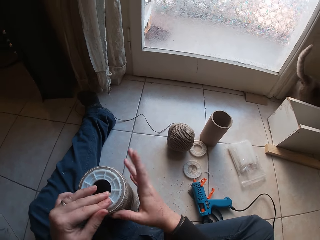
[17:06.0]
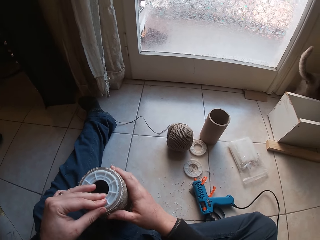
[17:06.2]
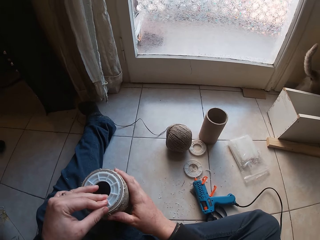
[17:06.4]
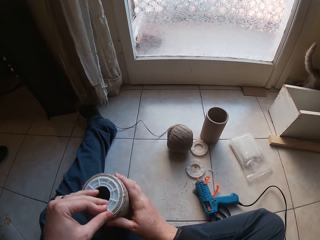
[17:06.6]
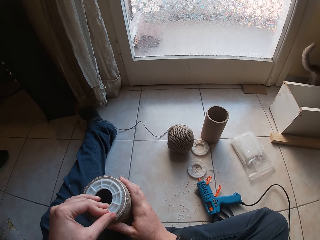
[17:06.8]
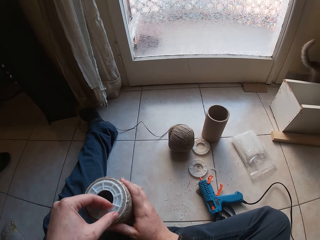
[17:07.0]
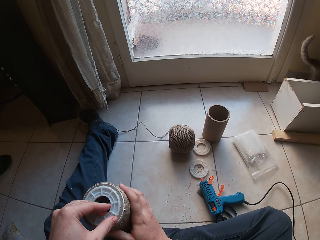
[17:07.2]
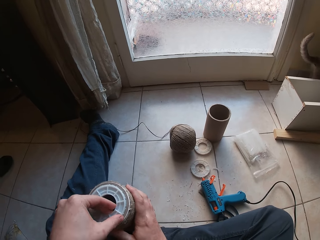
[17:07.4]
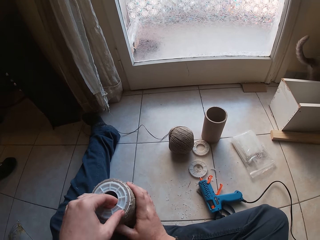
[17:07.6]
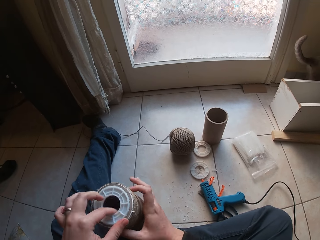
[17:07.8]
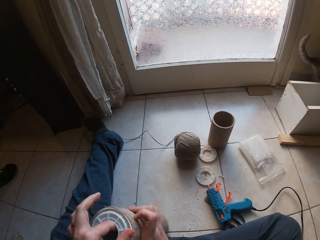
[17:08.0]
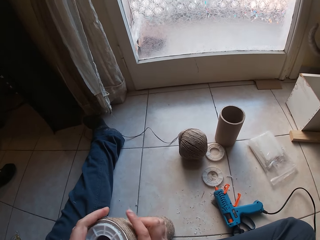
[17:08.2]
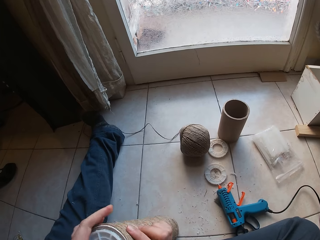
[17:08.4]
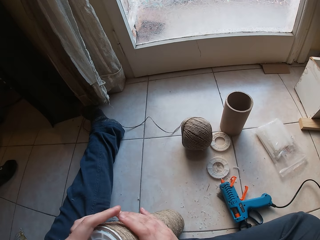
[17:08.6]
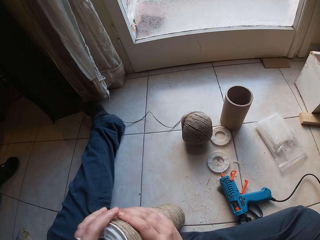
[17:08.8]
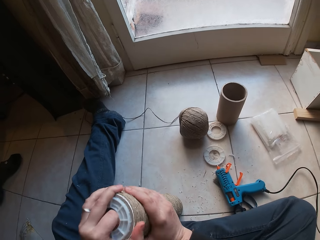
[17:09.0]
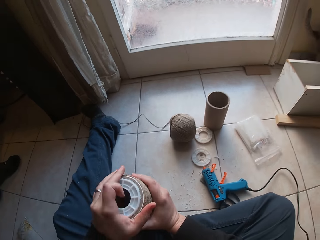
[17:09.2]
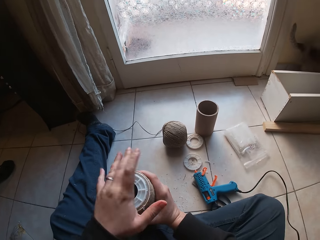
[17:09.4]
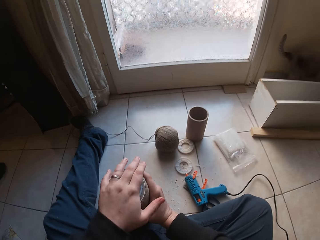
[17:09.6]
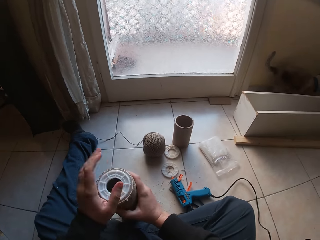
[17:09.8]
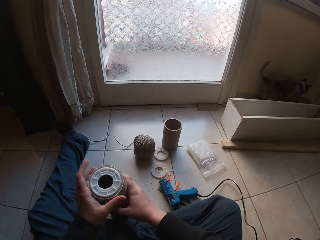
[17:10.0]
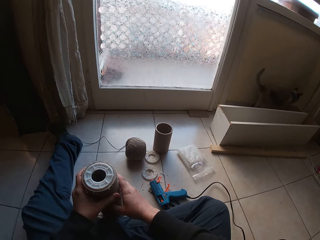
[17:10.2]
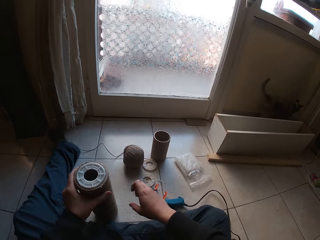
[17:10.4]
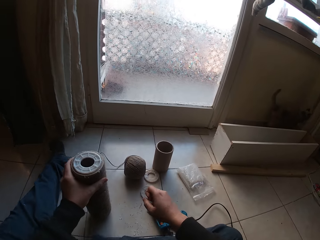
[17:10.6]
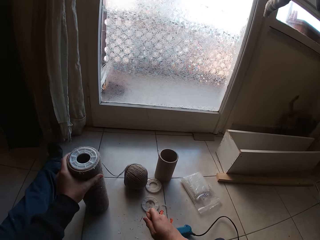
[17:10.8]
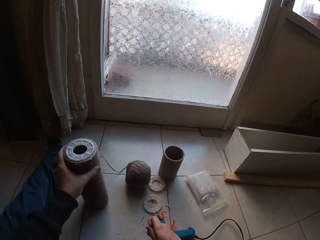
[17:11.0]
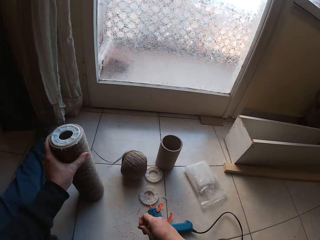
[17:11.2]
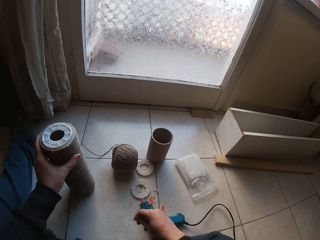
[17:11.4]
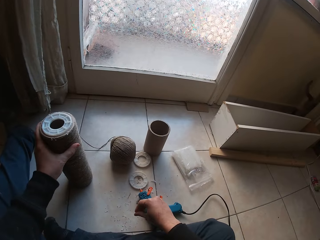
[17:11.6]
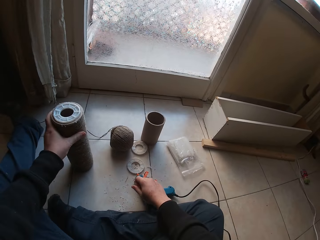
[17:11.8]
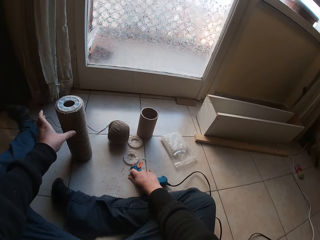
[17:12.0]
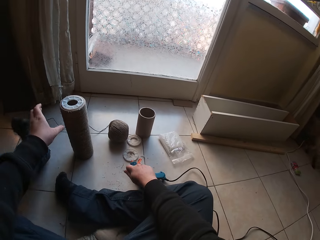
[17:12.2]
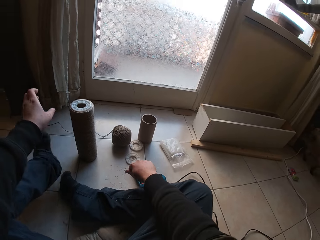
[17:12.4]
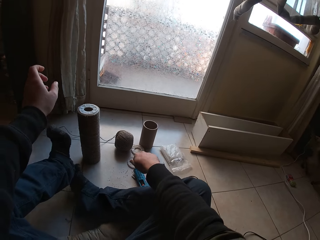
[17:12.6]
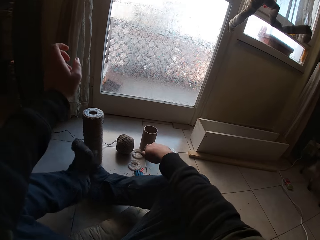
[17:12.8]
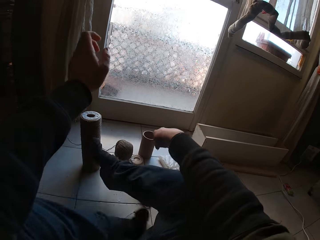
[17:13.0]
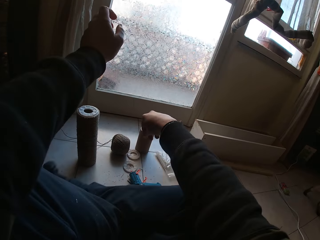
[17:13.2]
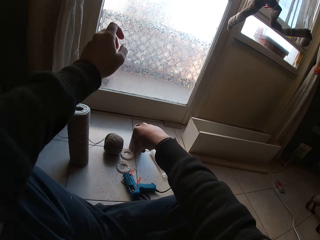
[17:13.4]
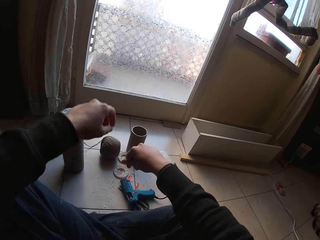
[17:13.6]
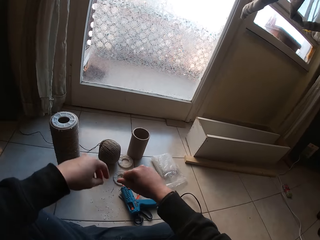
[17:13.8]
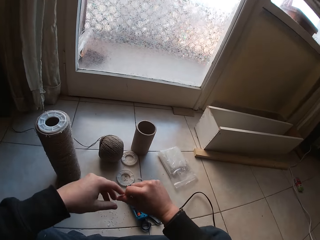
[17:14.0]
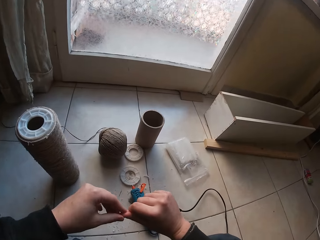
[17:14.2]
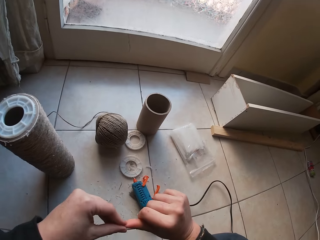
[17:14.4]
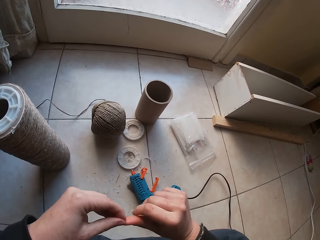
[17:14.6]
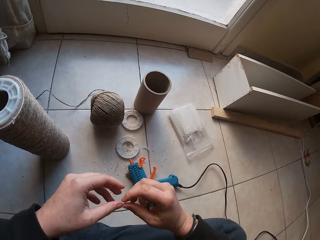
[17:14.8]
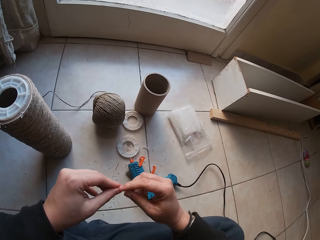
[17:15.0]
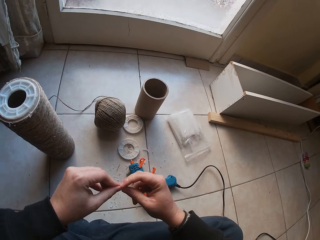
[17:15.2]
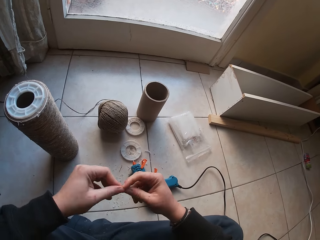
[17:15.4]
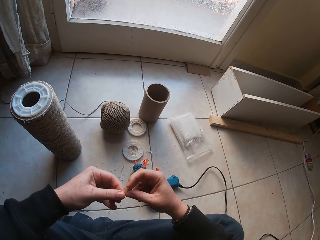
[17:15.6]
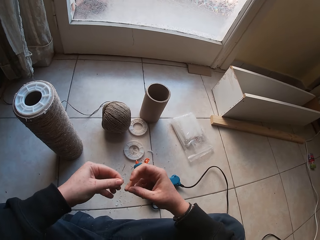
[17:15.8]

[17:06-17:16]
The camera wearer holds the twined cardboard tube on the floor with her right hand. She sticks the plastic disc to the twined cardboard tube on the floor with her left hand. She tightens the circular plastic on the glue gun. She tightens it again. She moves the twined cardboard tube aside on the floor with her left hand. She removes wax in her hands.

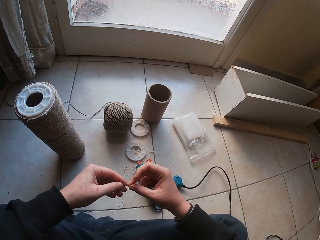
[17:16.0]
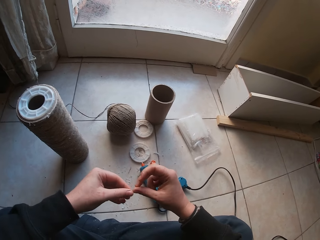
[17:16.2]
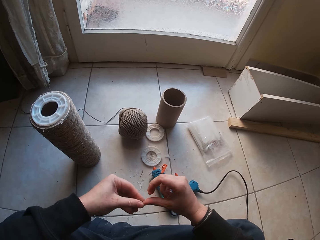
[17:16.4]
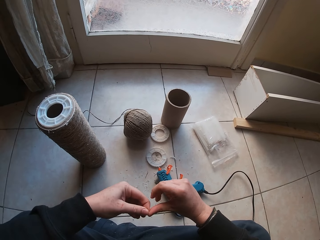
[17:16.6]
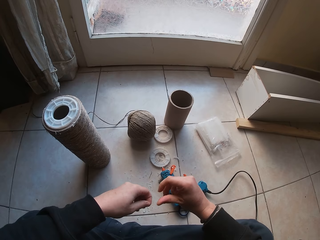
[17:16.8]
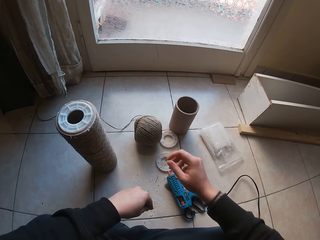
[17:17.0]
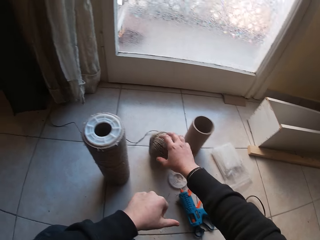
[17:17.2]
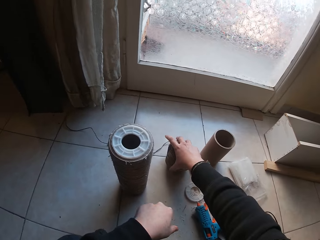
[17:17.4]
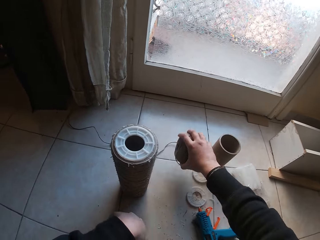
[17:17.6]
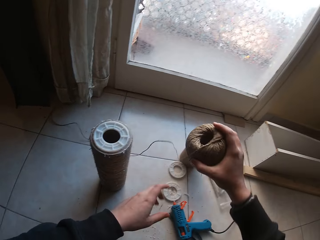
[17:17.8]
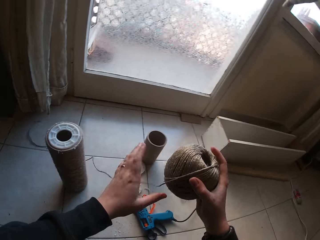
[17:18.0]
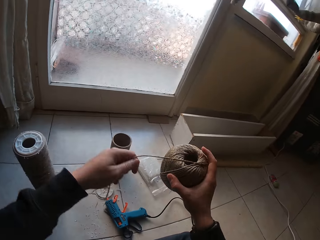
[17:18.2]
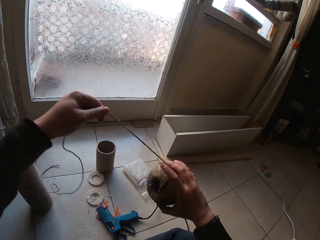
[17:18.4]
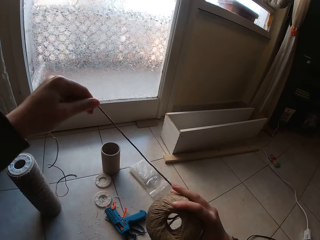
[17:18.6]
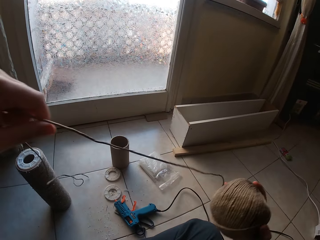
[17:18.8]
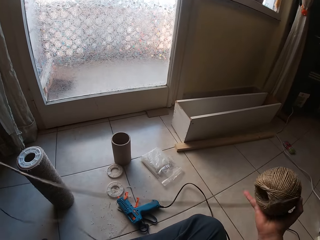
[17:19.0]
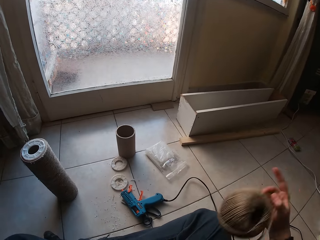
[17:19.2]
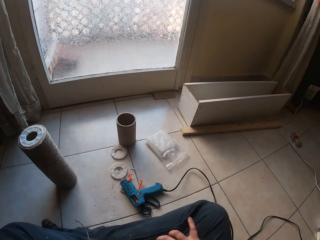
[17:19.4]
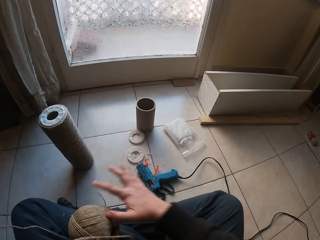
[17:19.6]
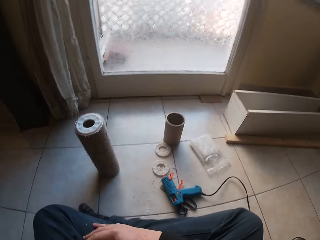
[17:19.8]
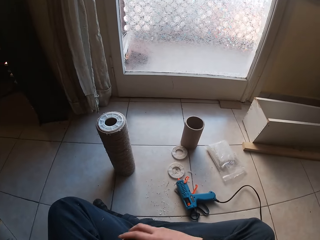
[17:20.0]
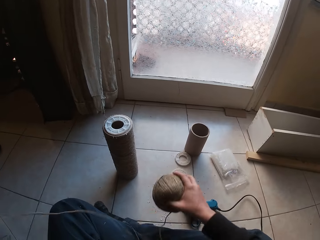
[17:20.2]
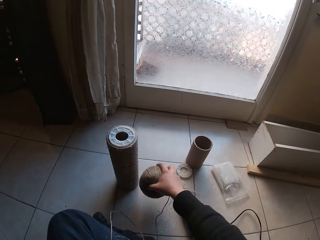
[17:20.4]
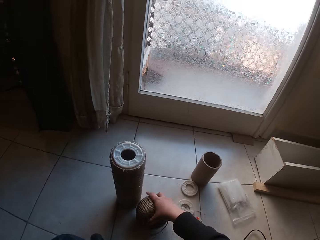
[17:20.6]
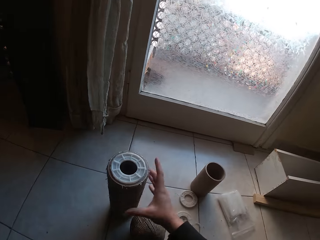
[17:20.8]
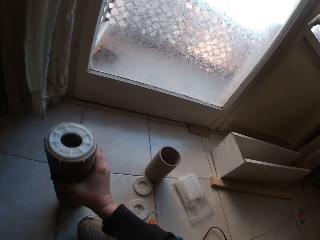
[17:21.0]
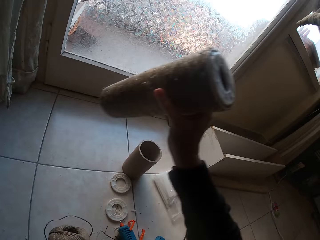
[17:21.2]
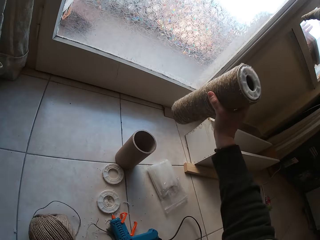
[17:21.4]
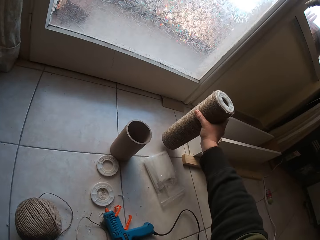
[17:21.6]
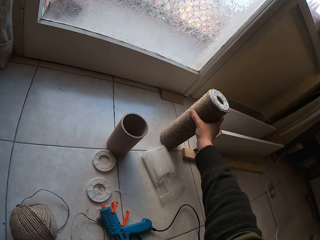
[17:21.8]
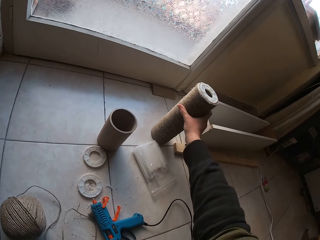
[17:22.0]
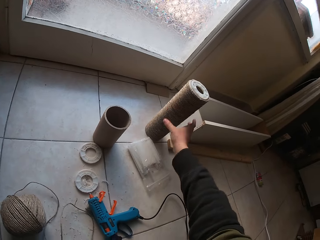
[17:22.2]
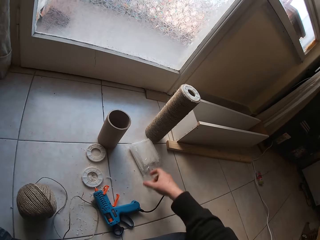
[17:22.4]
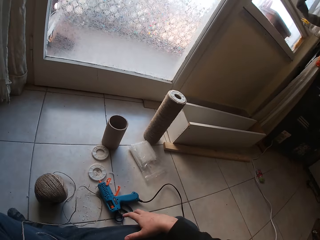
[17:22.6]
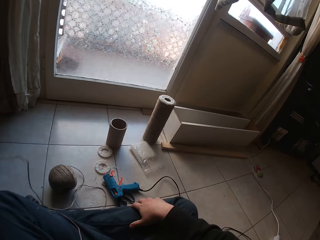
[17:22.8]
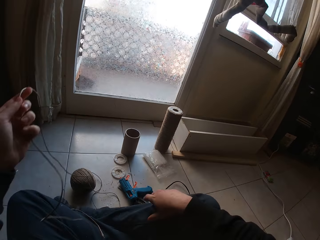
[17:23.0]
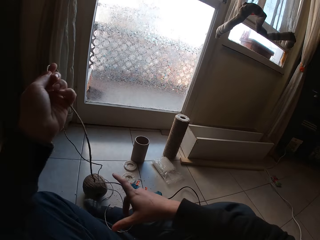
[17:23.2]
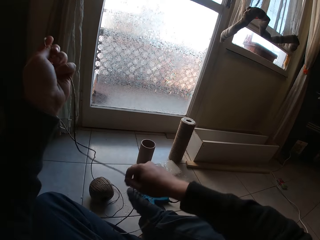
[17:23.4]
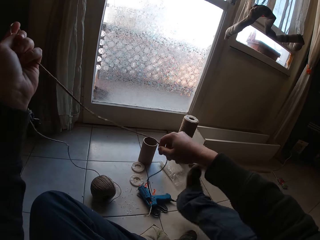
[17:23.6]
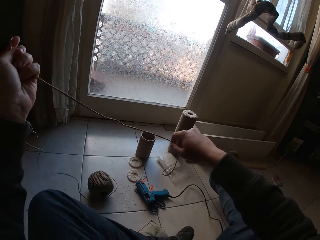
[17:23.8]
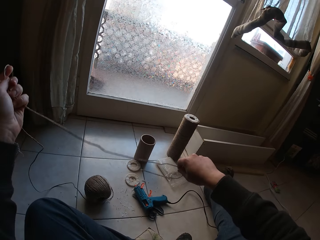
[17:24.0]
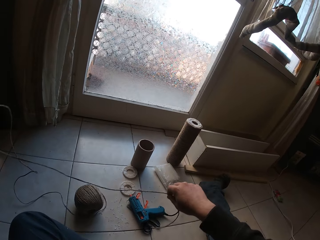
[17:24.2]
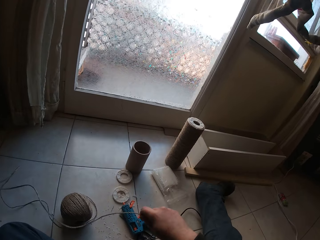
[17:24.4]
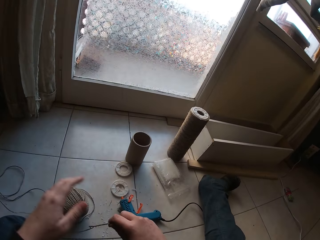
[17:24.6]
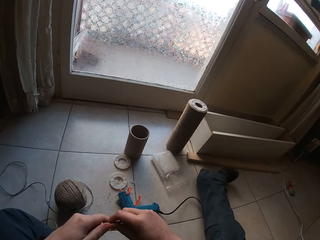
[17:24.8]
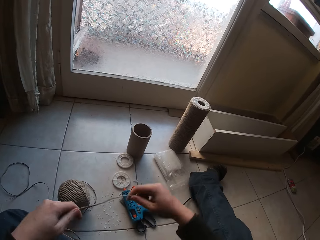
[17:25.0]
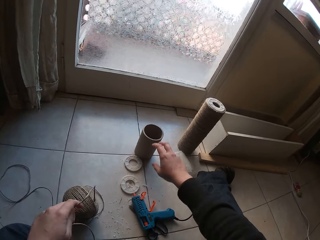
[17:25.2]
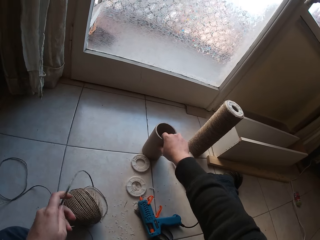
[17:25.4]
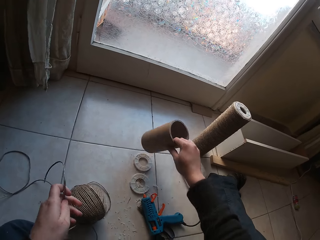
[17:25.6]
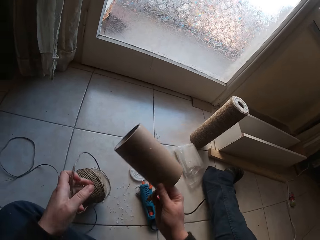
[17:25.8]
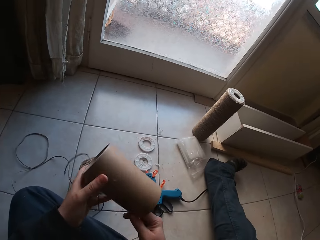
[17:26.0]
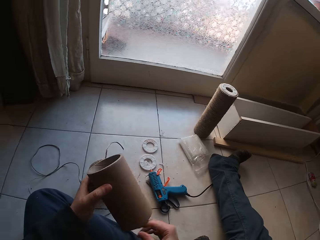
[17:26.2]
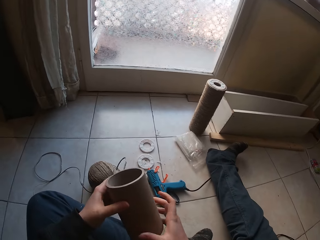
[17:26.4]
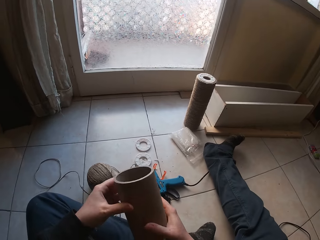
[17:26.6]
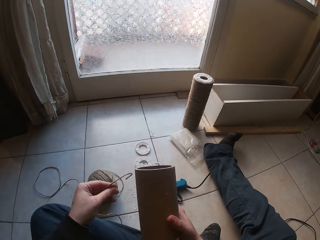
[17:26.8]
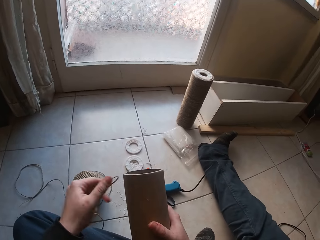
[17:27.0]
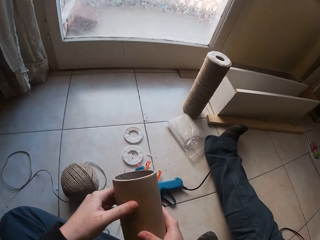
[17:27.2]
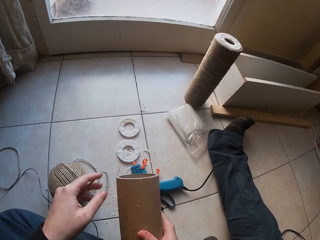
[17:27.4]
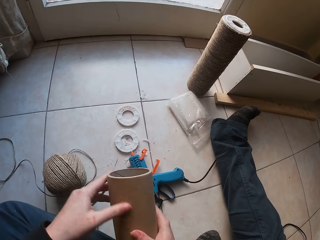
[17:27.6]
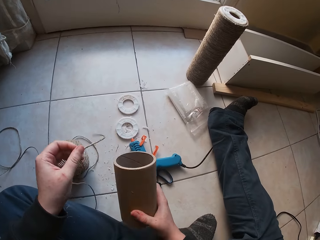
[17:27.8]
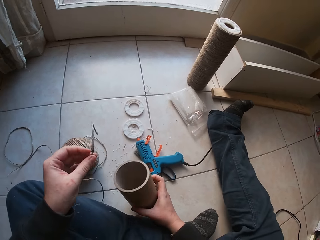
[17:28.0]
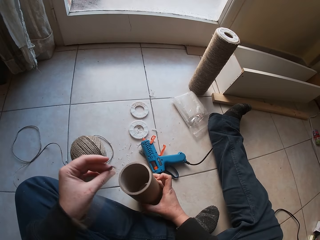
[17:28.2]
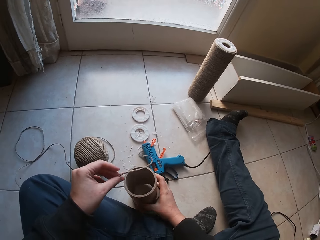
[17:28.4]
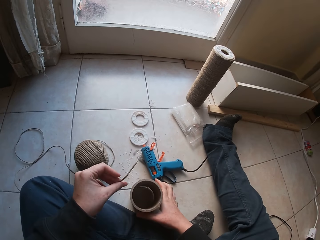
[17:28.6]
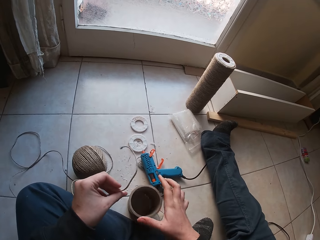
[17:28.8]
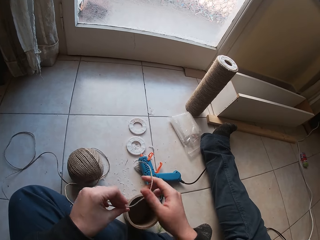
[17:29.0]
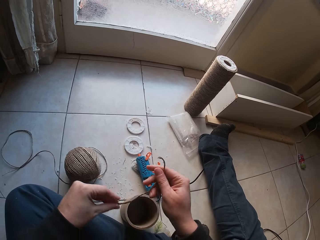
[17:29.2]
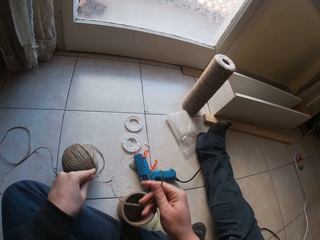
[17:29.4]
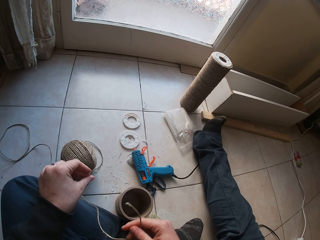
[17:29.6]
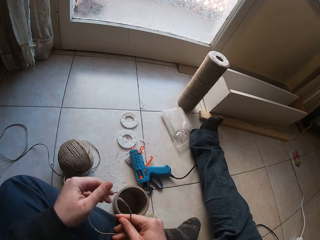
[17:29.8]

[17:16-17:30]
The camera wearer picks up the cotton twine or rope on the floor with her right hand. She unrolls the cotton twine with her left hand. She pulls the rope. She drops the cotton twine on the floor with her right hand. She moves the twined cardboard tube aside on the floor with her right hand. She sorts the cotton twine in her left hand with her right hand. She pulls the rope. She picks up a cardboard tube on the floor with her right hand. She passes the cardboard tube in her right hand to her left hand. She passes the cardboard tube in her left hand to her right hand. She dusts the cardboard tube with her left hand. She drops the cardboard tube on the floor with her right hand. She holds the cotton twine with her hands.
